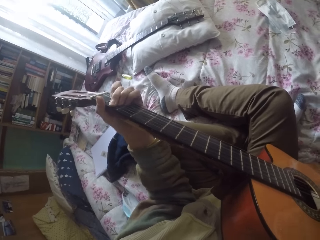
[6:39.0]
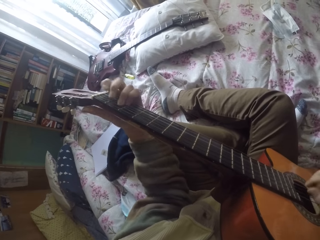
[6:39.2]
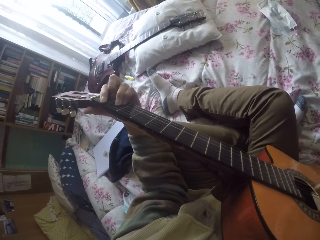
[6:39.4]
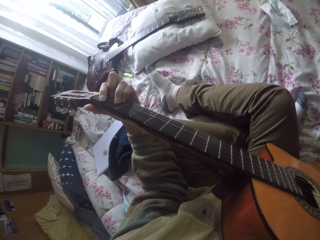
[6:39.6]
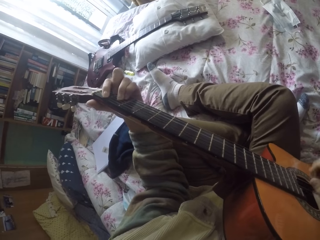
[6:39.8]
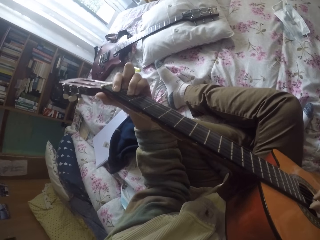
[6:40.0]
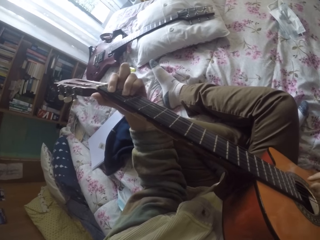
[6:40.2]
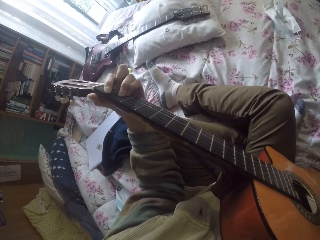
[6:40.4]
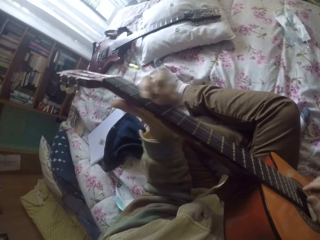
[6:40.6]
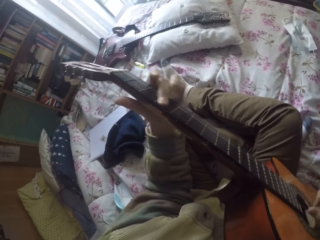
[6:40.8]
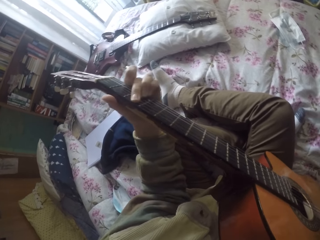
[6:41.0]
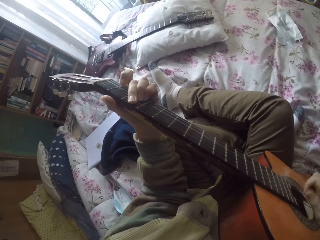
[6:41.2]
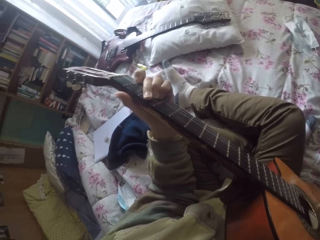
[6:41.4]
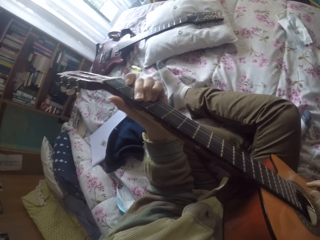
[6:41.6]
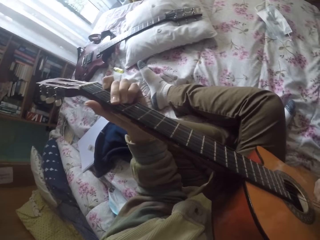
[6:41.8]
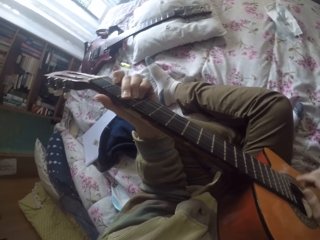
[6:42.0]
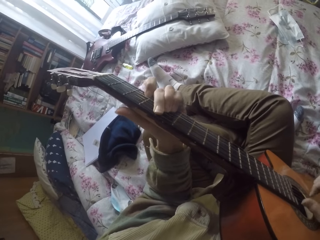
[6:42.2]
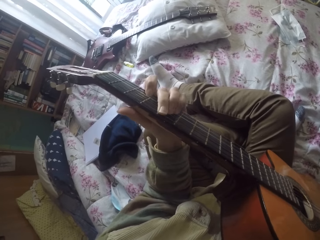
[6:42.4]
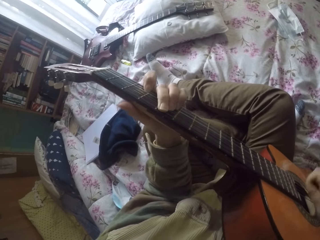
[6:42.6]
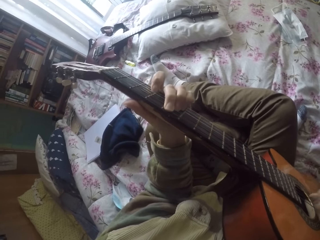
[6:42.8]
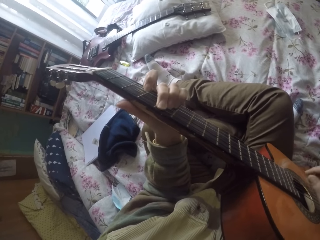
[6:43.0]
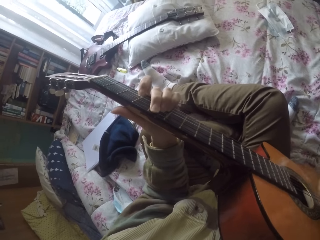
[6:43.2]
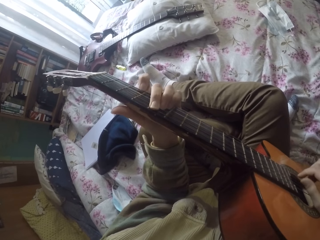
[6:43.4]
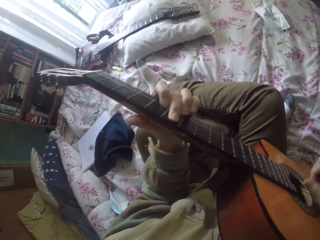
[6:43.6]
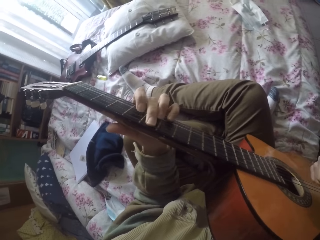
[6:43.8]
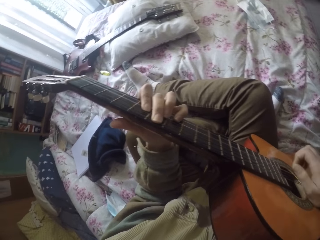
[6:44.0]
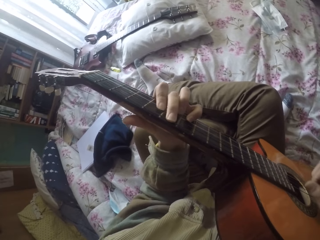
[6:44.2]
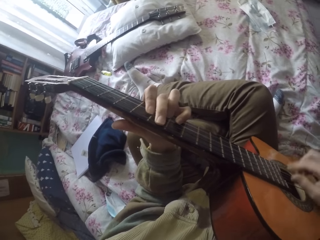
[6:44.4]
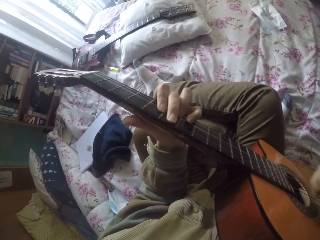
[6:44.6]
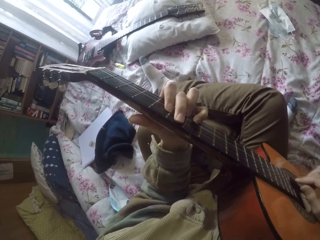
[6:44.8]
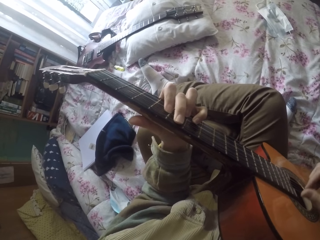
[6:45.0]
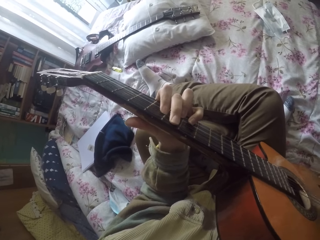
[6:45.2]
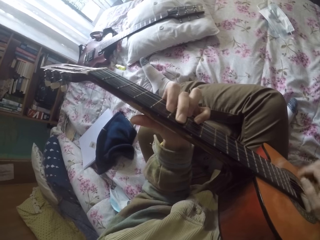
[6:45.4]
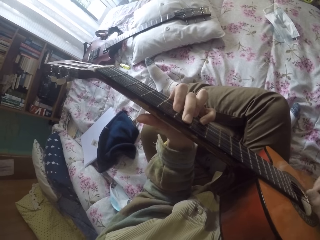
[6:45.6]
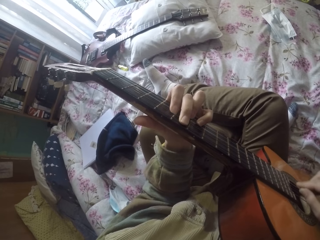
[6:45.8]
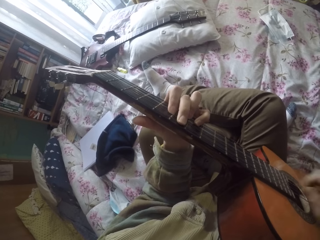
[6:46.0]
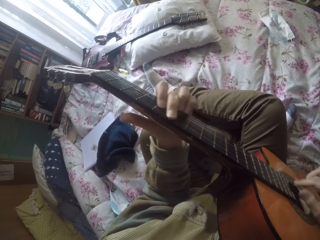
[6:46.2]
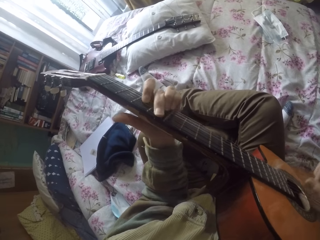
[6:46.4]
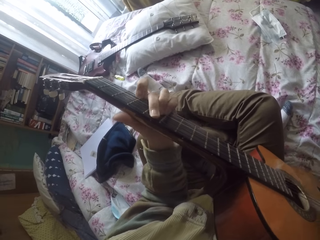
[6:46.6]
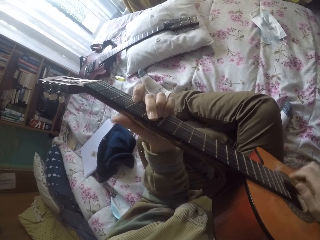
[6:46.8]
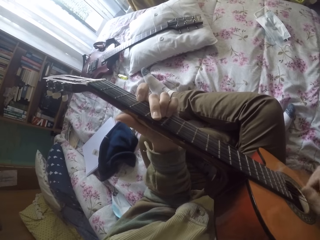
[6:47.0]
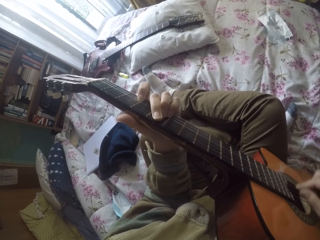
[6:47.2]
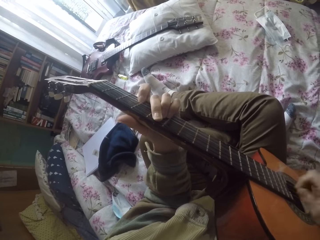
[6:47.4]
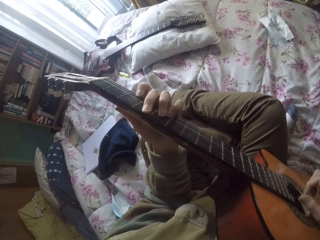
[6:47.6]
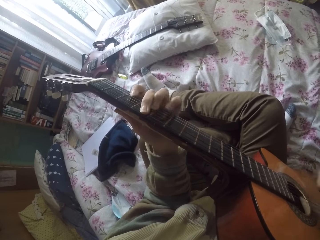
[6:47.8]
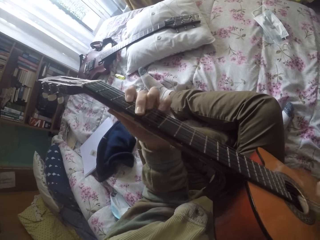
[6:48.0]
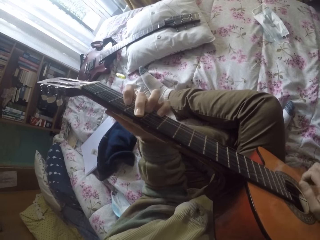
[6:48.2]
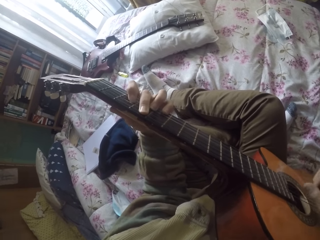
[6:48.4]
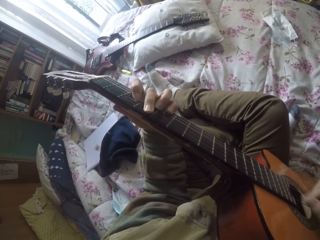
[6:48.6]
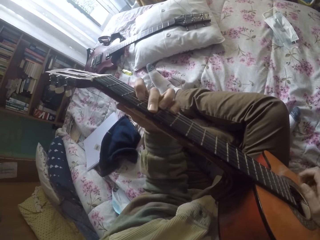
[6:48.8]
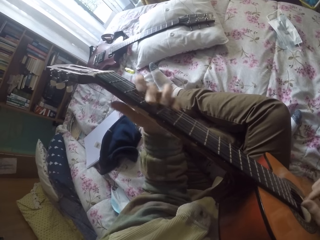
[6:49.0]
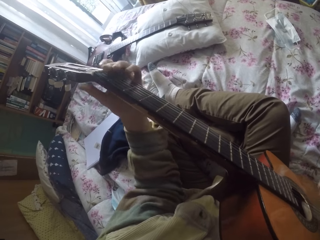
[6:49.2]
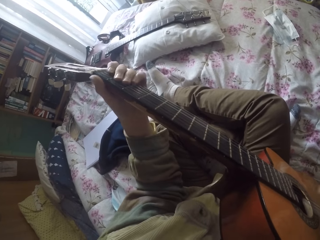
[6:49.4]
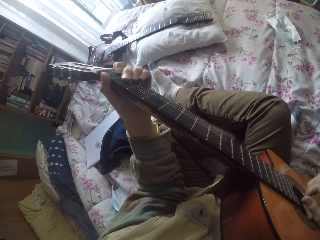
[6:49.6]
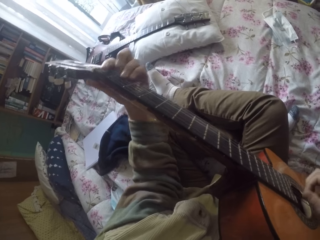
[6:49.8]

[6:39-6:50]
The camera wearer plays the guitar strings with the right hand. They play the guitar strings with the left hand. They play the guitar strings with the right hand. They play the guitar strings with the left hand.

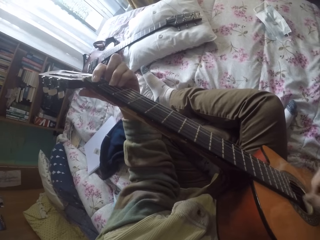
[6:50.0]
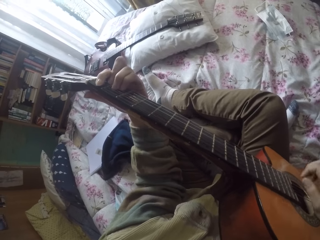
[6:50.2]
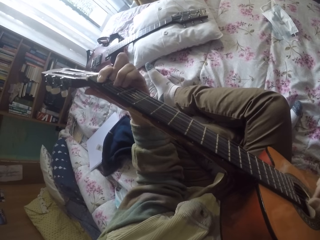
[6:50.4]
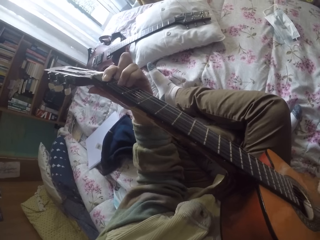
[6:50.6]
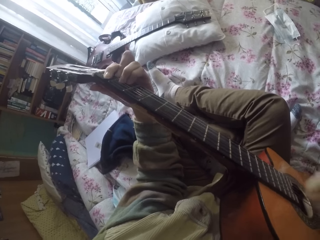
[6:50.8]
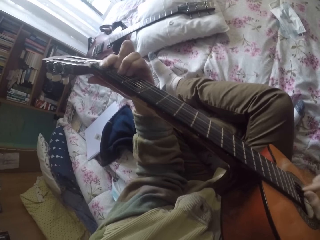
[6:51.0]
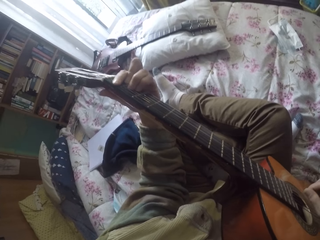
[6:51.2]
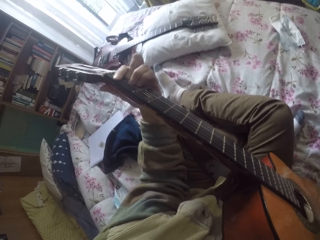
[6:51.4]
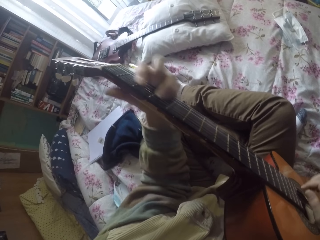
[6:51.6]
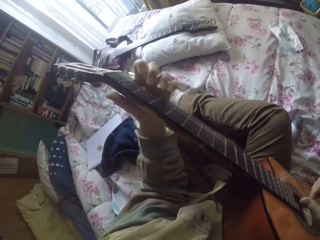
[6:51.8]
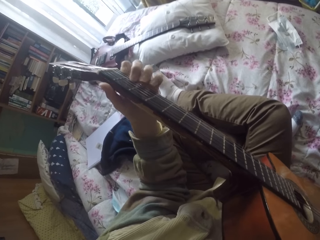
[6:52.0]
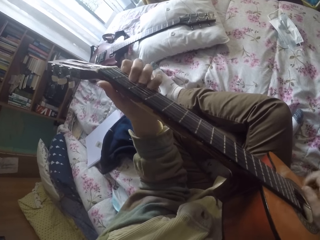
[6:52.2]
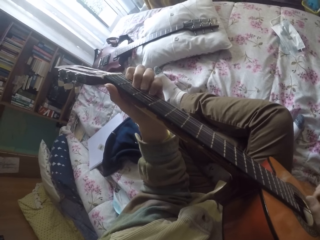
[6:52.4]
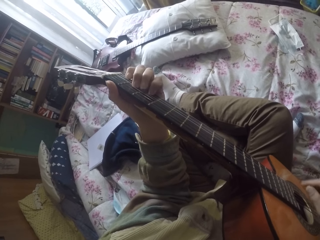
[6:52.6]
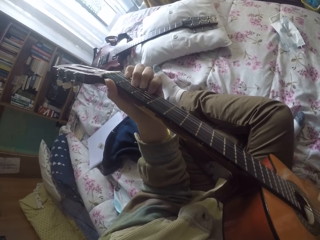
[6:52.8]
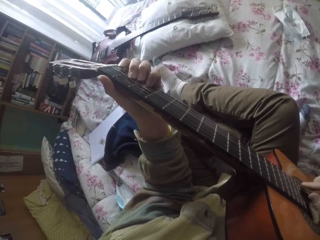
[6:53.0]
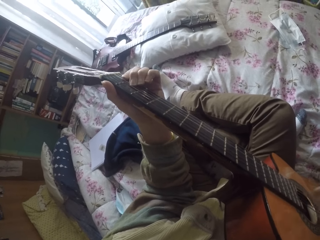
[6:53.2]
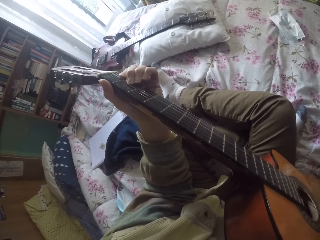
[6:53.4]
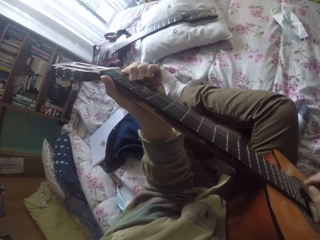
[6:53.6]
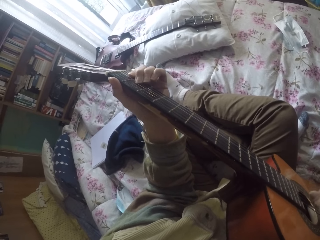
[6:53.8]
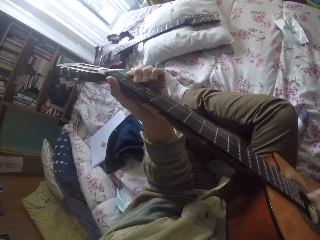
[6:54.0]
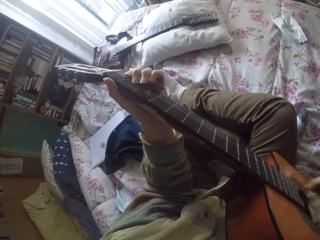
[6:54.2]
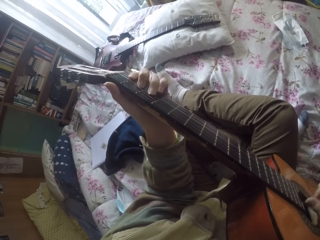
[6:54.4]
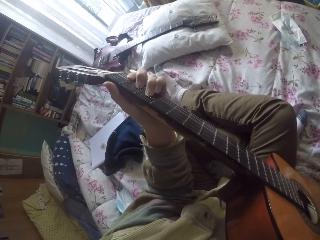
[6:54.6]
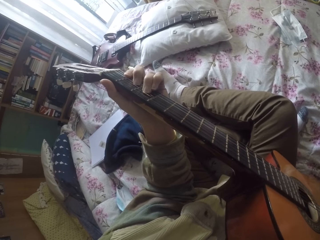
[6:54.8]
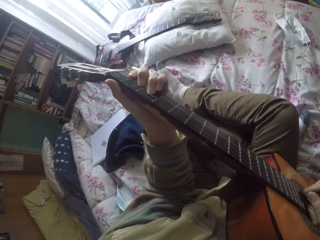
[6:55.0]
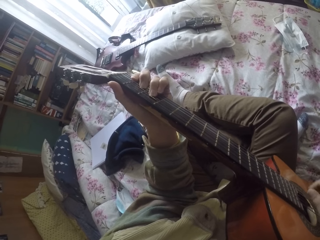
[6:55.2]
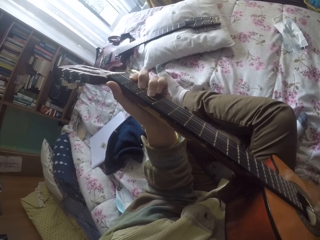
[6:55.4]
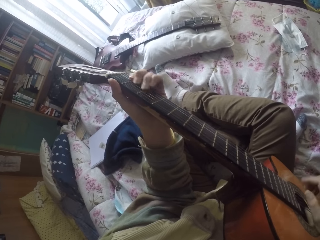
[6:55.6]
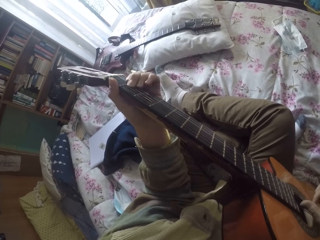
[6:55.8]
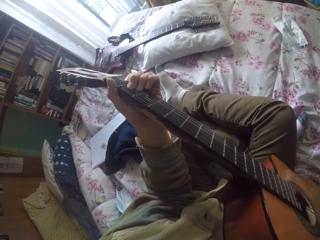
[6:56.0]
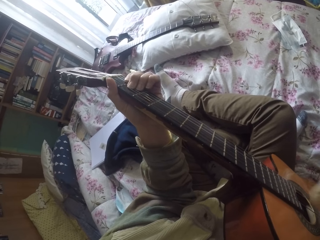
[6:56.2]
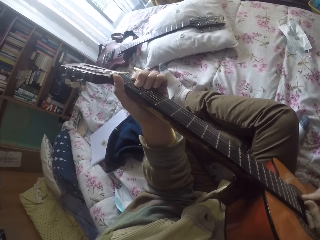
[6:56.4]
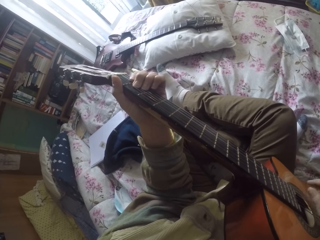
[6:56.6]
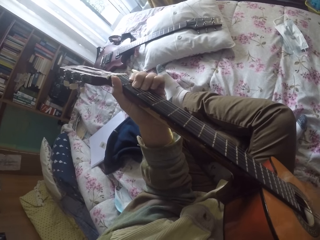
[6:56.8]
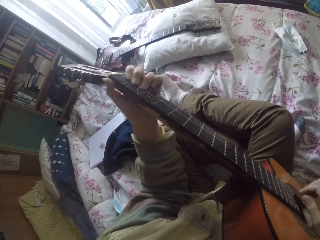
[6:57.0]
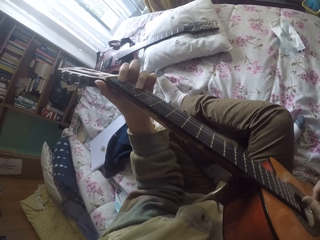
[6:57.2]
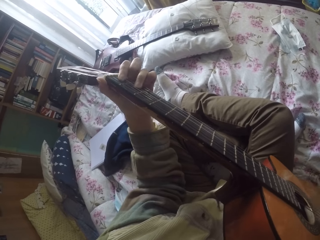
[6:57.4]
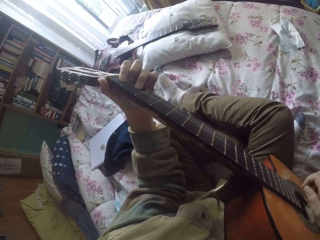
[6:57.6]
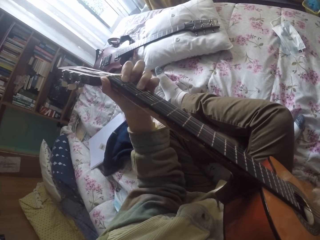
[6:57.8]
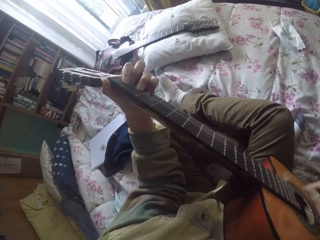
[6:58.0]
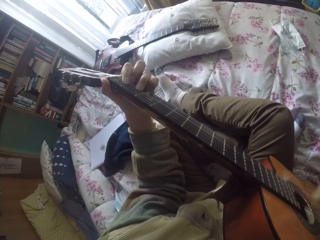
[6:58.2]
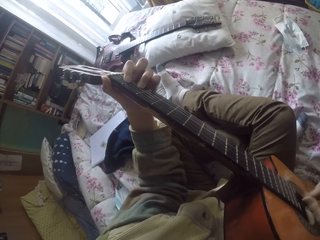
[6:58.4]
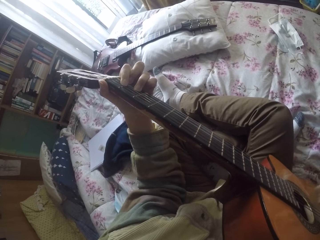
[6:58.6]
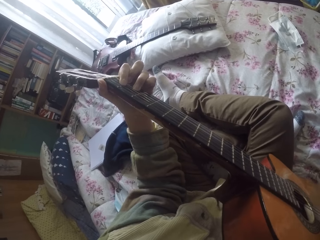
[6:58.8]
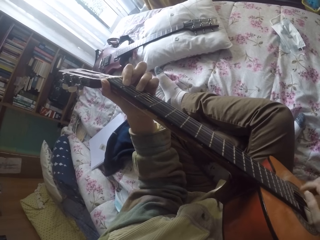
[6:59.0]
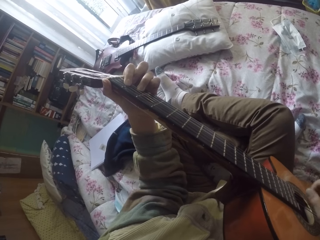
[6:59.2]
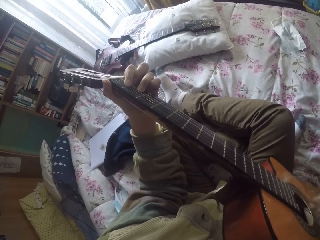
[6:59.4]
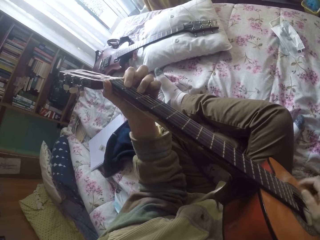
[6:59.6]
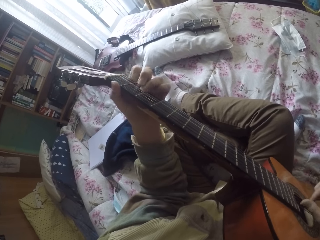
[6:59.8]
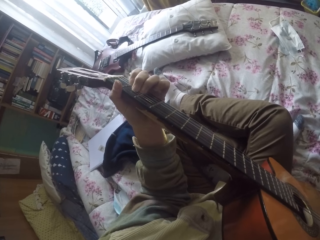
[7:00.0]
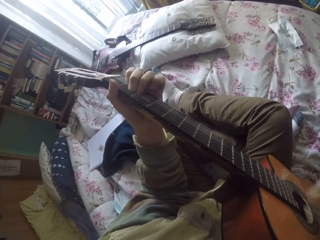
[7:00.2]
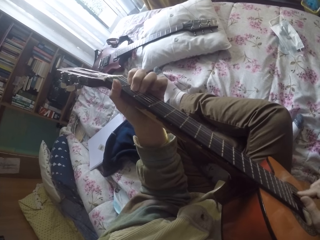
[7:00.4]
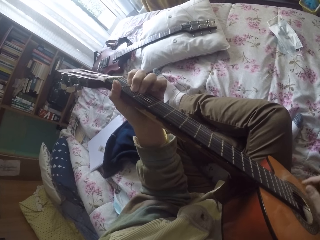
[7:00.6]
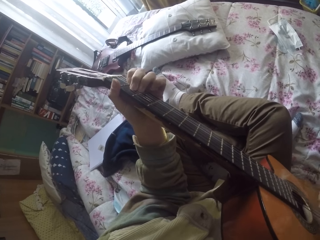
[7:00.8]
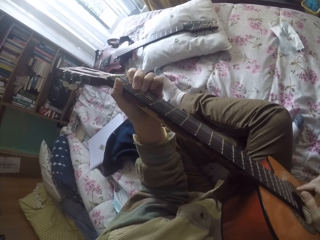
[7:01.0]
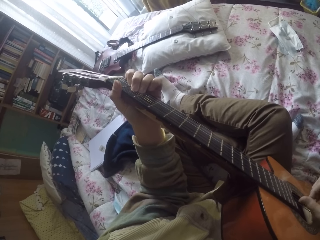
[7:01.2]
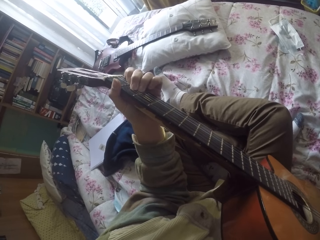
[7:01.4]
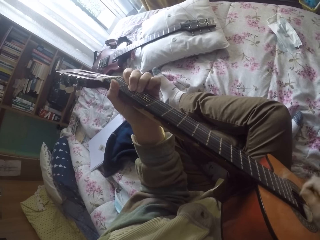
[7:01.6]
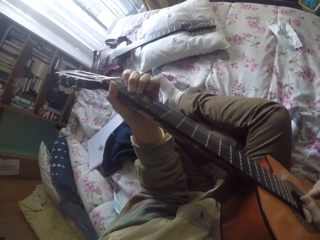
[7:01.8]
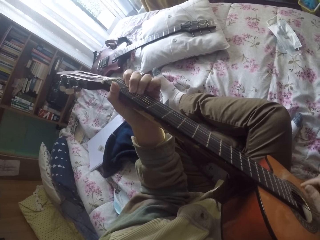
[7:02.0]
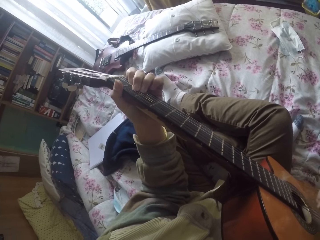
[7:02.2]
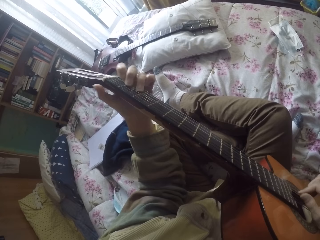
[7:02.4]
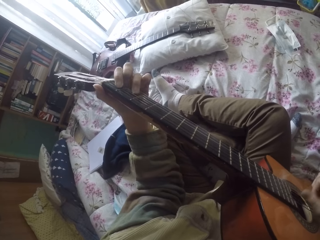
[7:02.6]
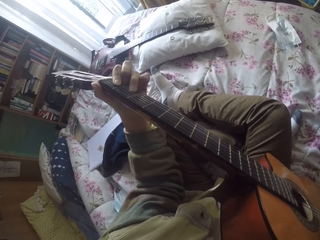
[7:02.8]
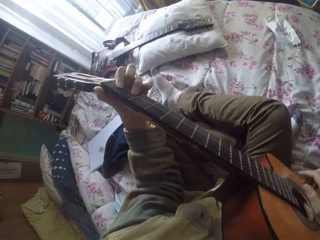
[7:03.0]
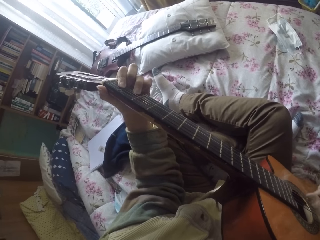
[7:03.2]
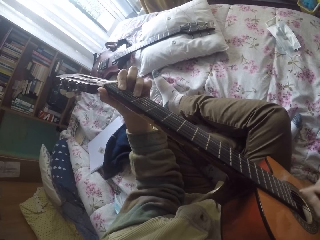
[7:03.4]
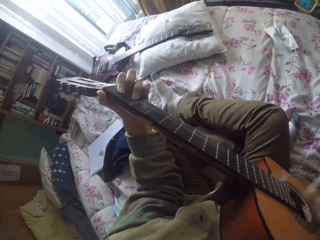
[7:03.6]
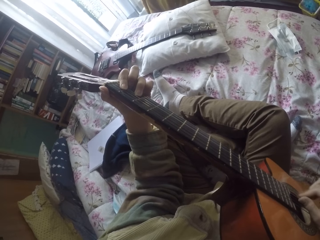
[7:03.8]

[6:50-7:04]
The camera wearer plays the guitar strings with the right hand. They do so again. They play the guitar strings with the left hand. They play the guitar strings with the right hand.
